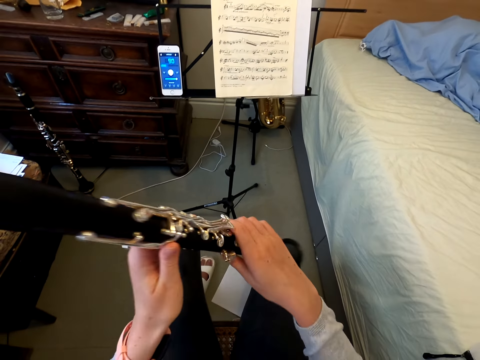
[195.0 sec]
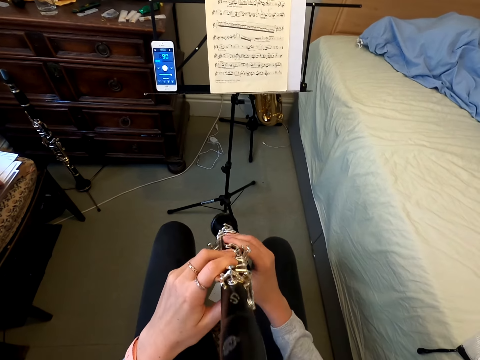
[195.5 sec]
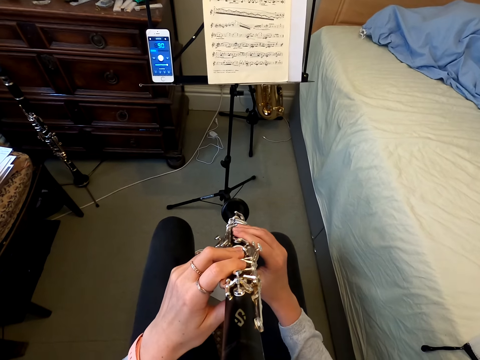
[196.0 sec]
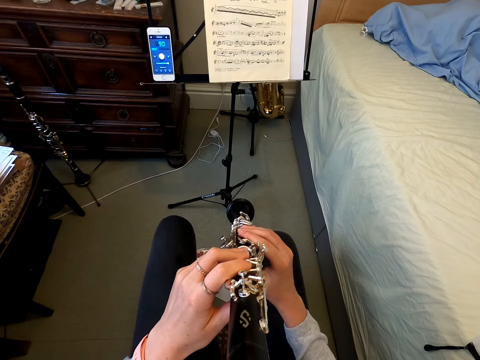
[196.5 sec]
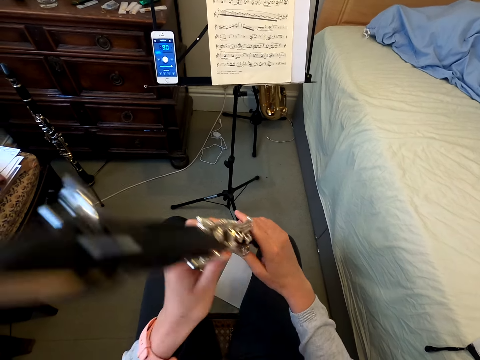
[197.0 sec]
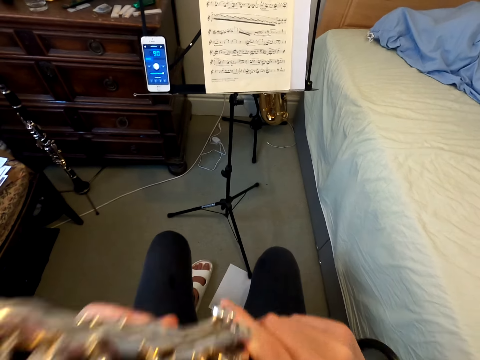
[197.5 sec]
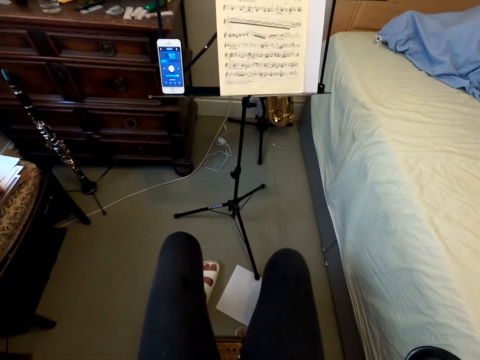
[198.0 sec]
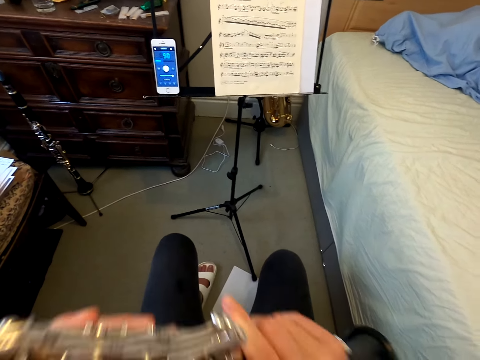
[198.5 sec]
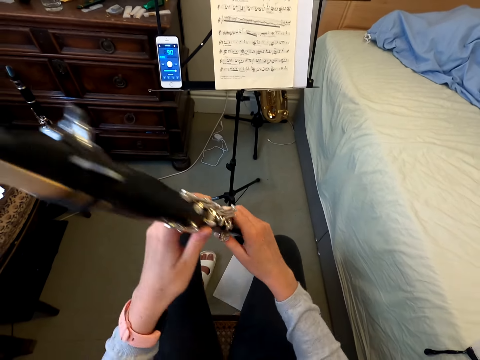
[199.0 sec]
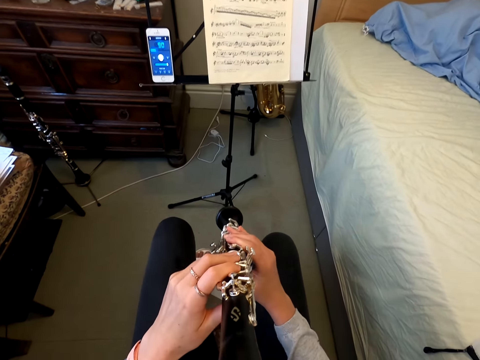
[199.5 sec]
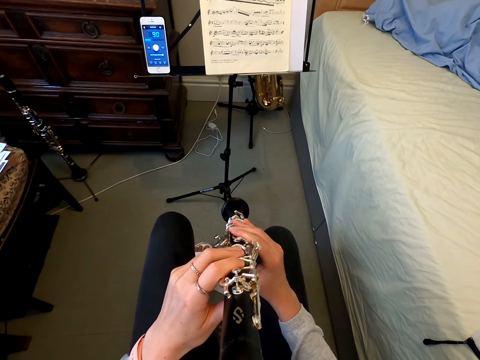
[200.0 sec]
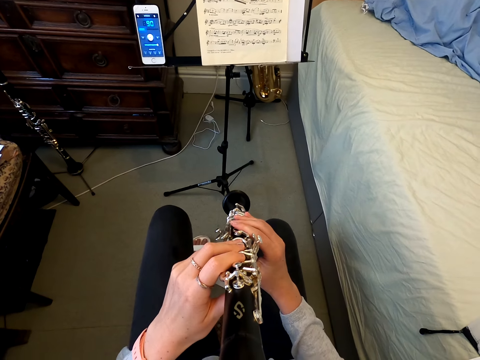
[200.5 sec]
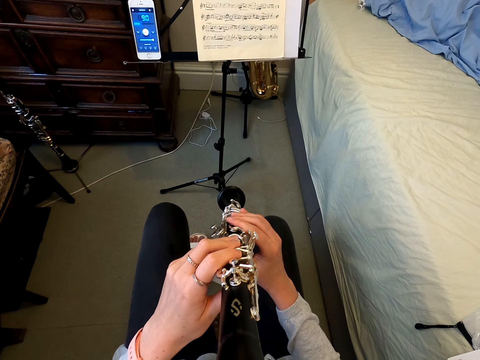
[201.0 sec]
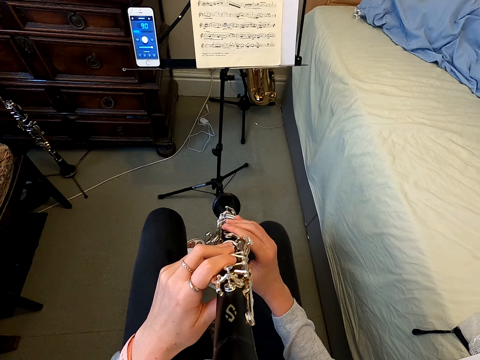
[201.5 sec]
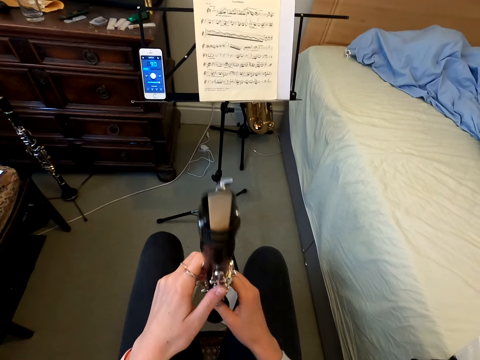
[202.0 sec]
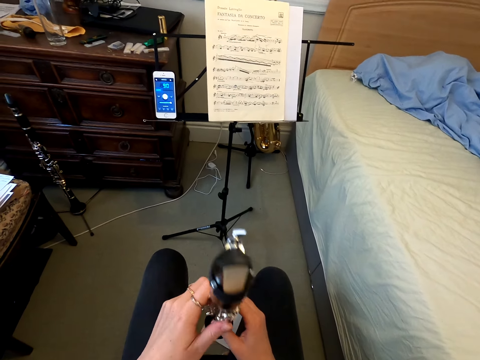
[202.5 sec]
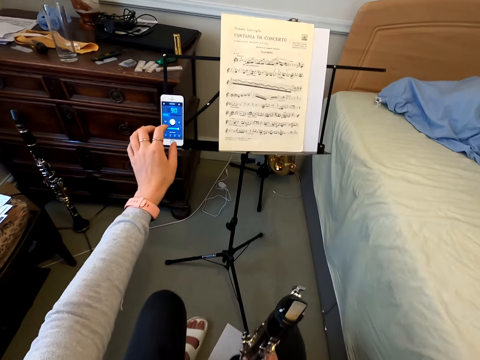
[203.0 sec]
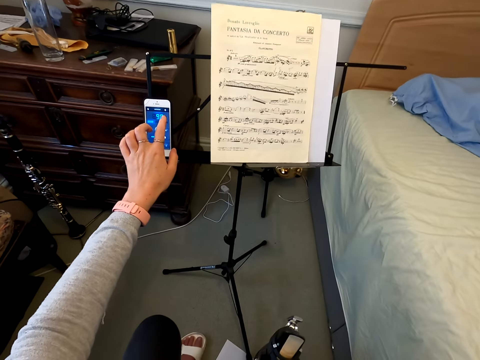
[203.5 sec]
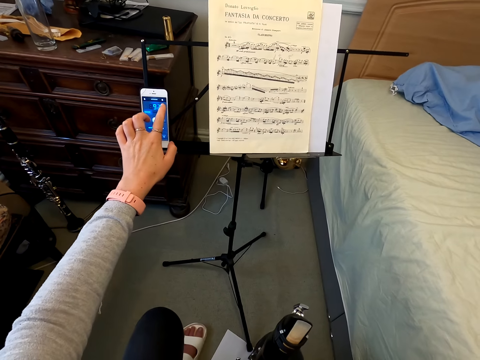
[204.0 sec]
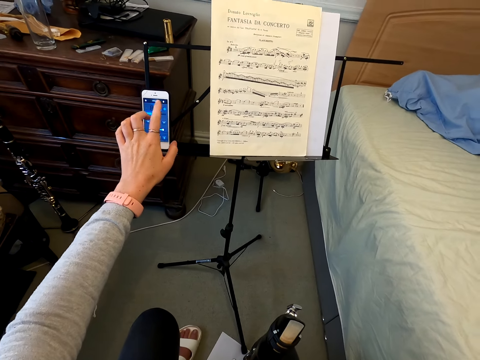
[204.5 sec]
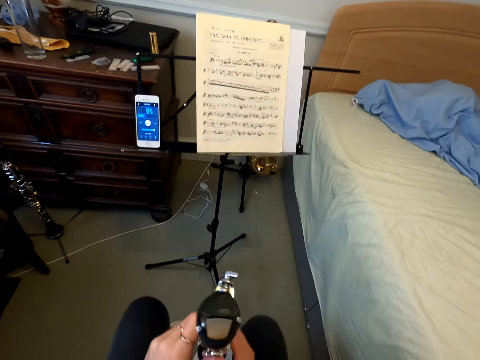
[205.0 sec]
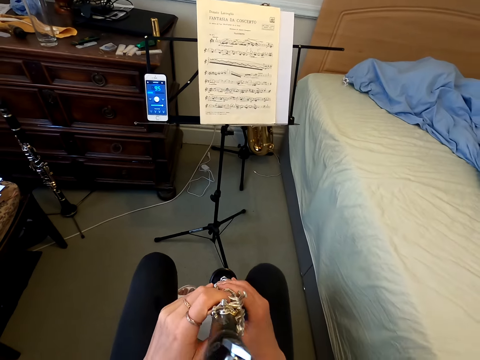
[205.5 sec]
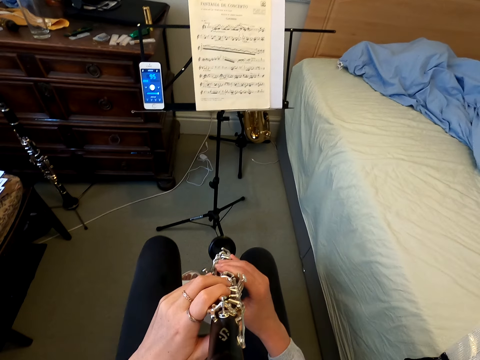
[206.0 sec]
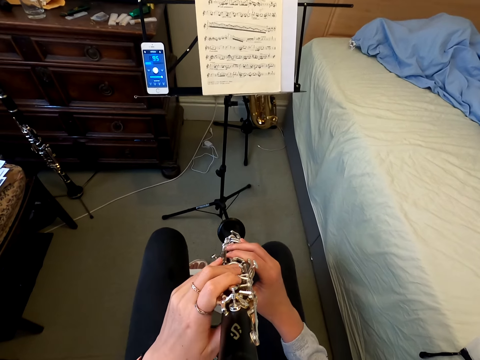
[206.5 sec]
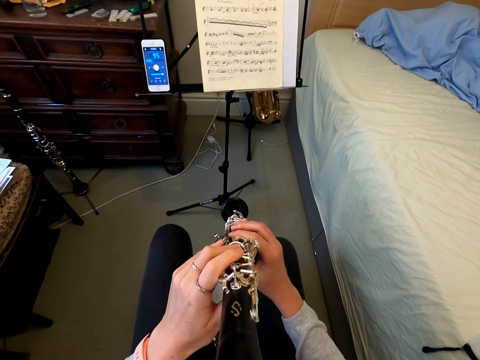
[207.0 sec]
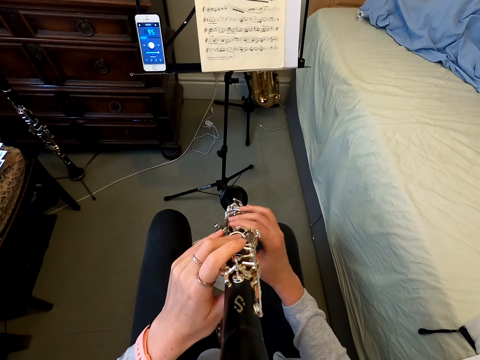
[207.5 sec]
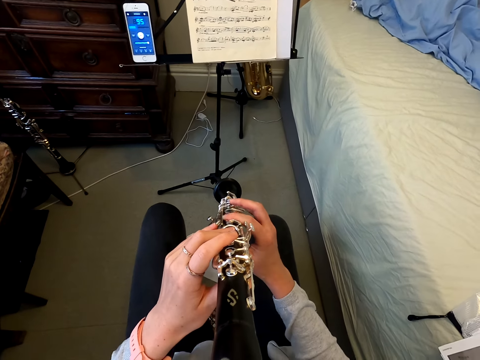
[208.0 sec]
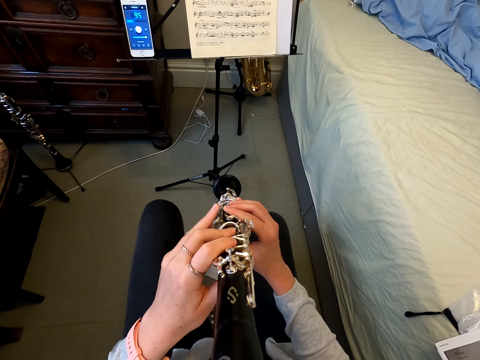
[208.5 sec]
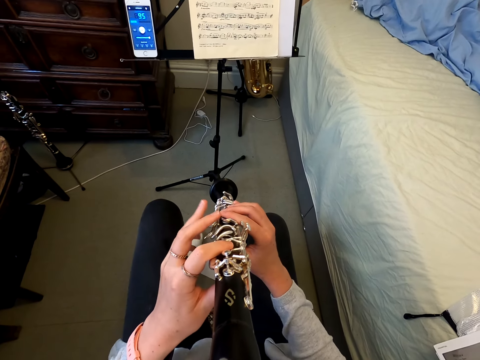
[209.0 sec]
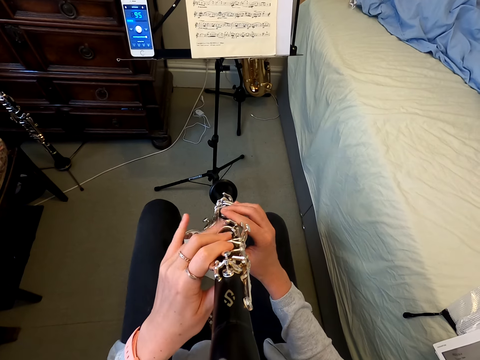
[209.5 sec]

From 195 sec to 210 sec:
The camera wearer plays the flute. They lift the reed instrument. They turn the flute. They play the flute. They tap on the phone. They hold the reed instrument. They play the flute.

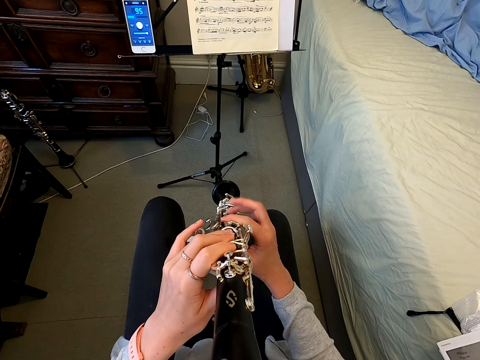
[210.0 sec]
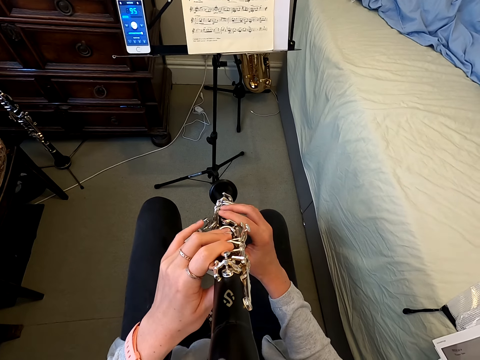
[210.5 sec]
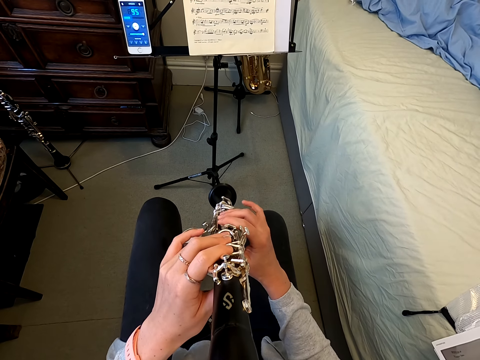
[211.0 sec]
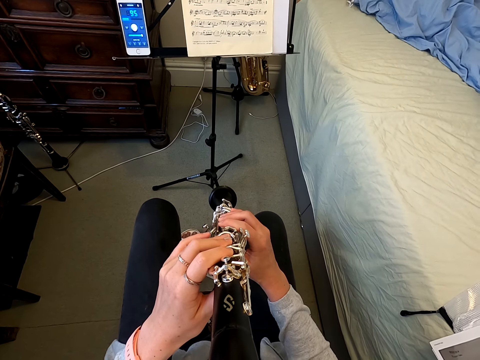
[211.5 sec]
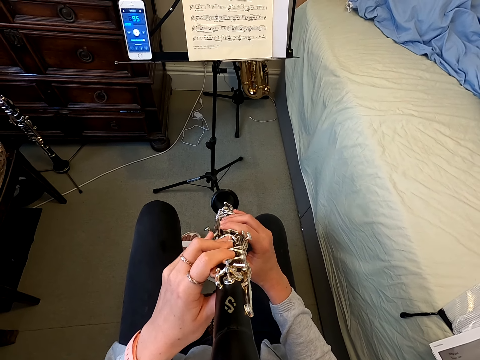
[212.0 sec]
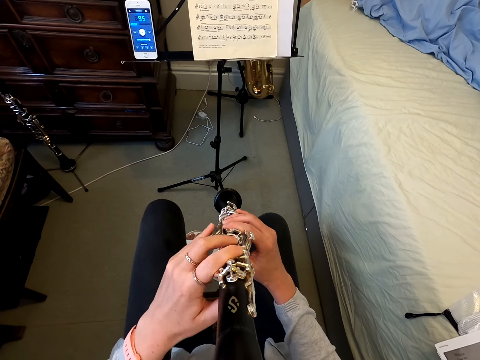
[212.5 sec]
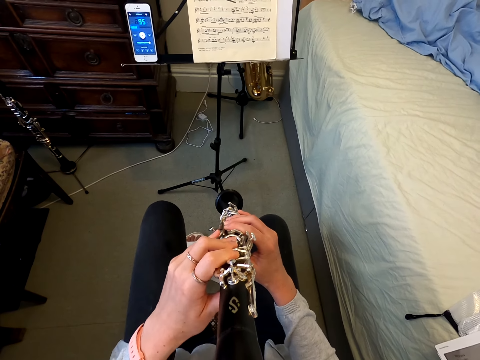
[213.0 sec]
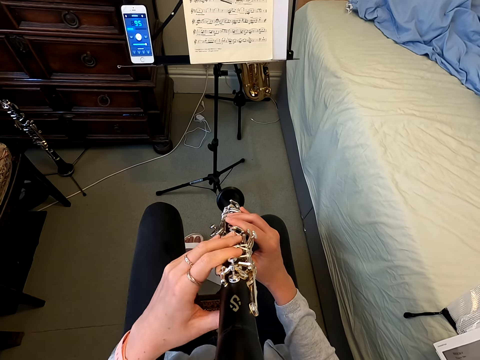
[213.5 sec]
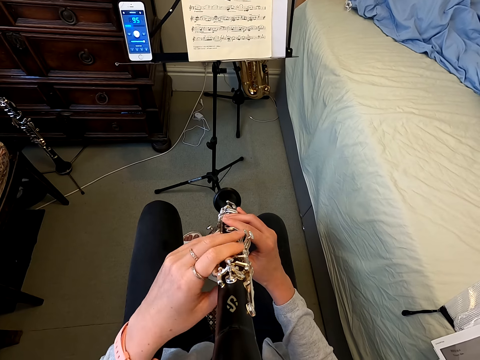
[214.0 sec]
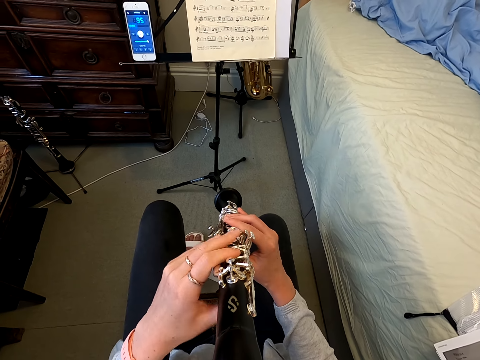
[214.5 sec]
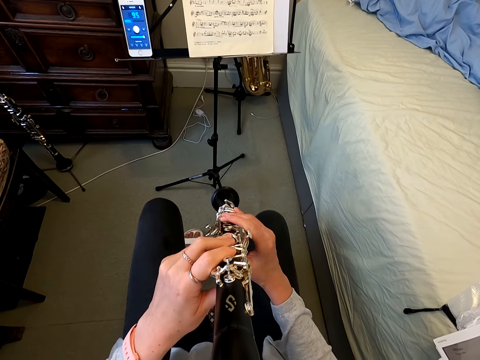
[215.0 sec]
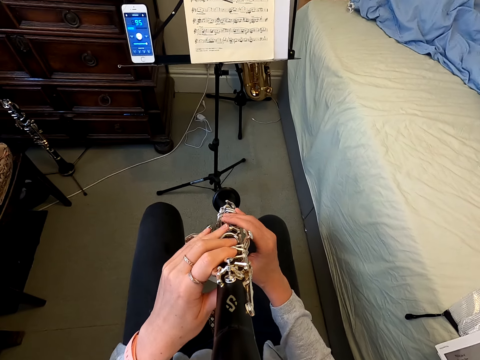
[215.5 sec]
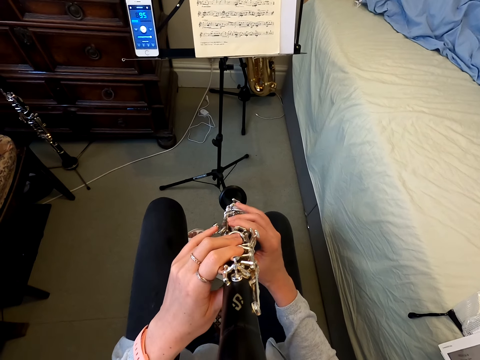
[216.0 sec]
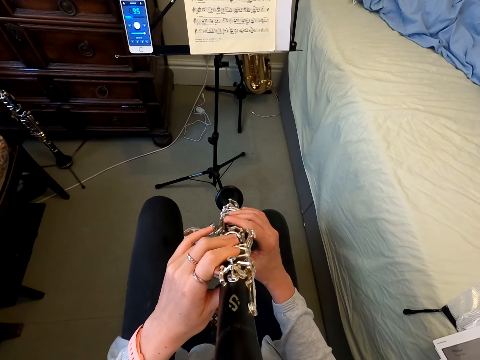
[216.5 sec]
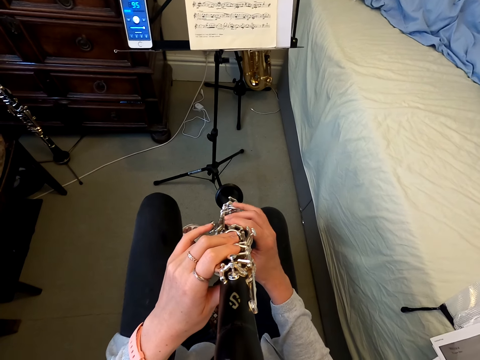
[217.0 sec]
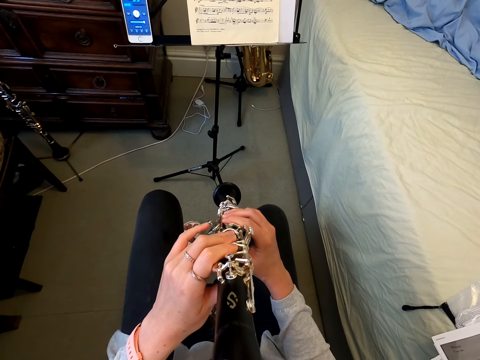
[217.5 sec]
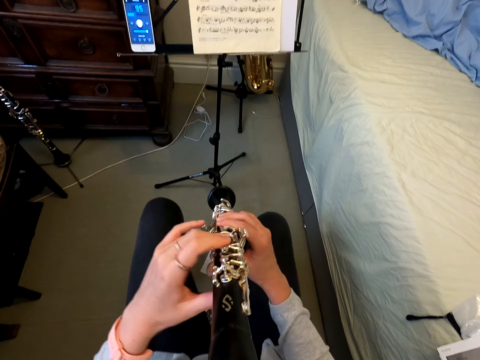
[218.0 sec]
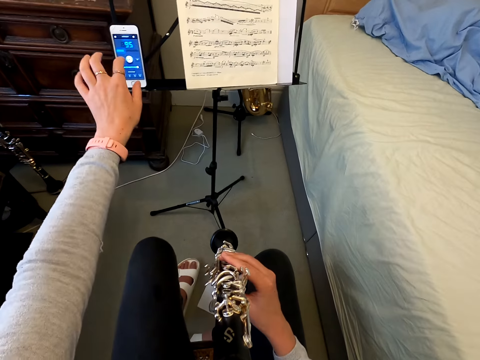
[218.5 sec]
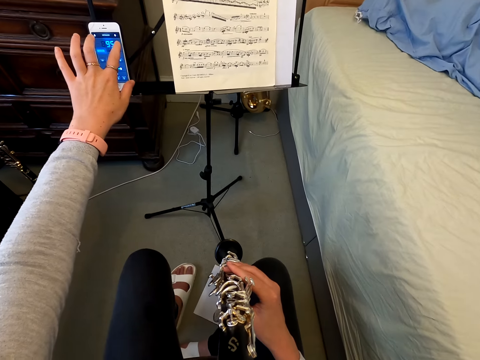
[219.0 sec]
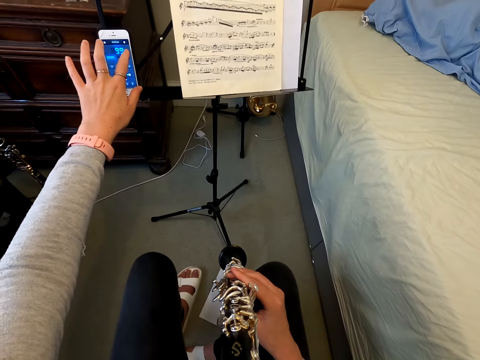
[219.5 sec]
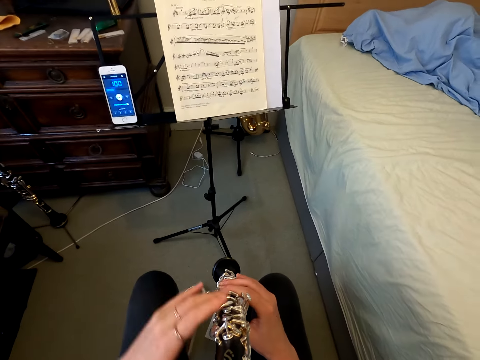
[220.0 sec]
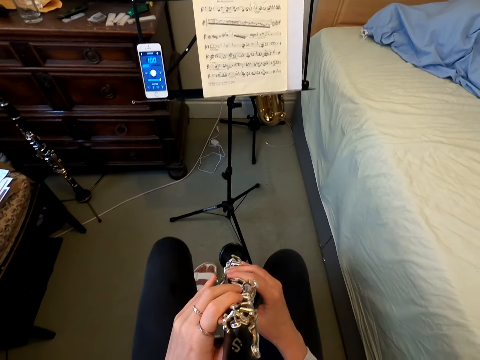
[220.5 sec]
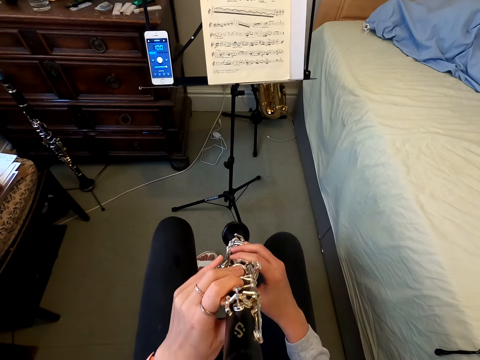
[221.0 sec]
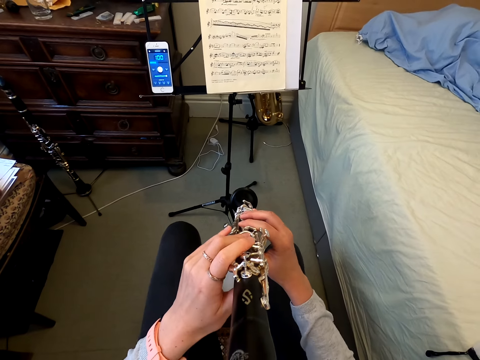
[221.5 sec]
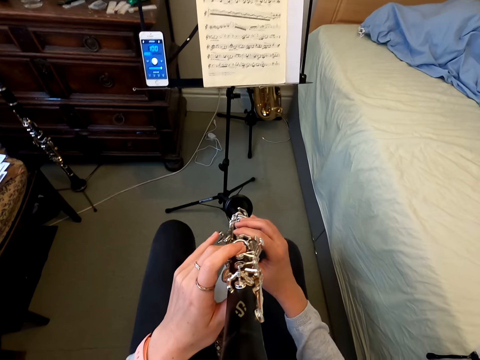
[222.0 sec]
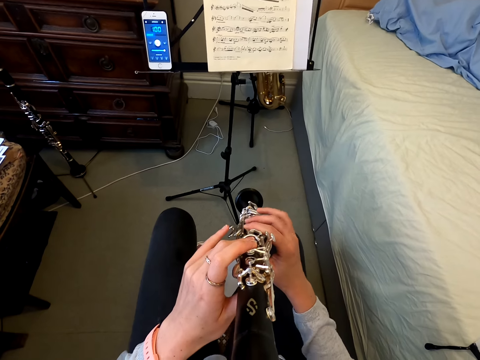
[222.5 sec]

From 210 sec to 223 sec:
The camera wearer taps on the phone. They play the flute.
